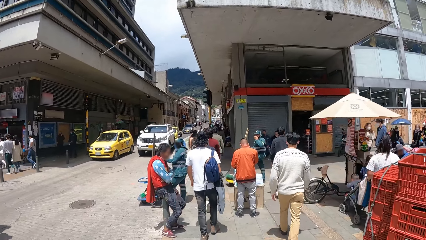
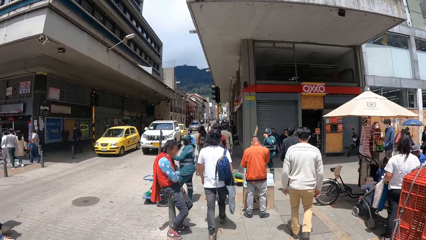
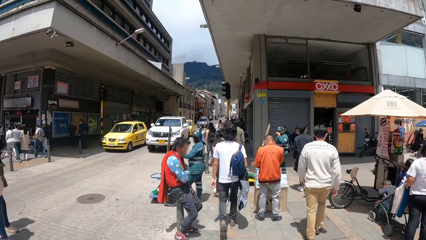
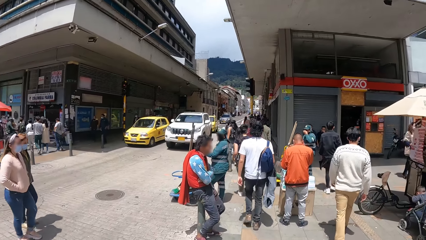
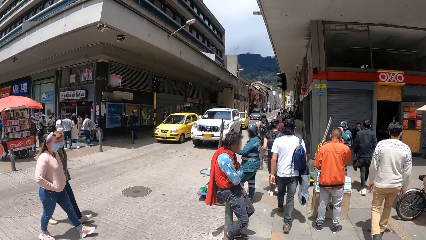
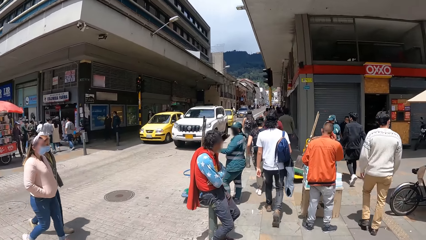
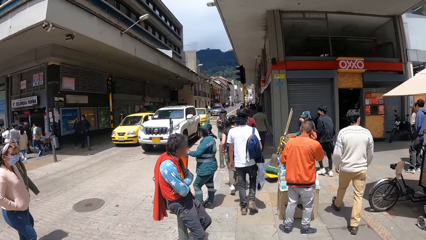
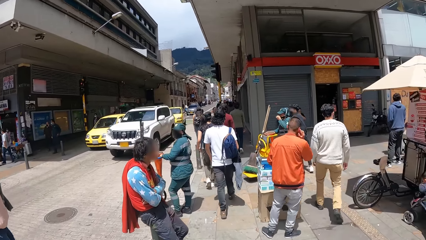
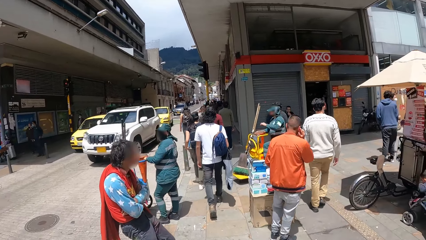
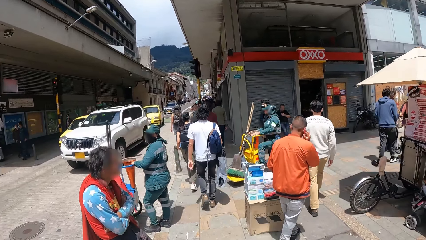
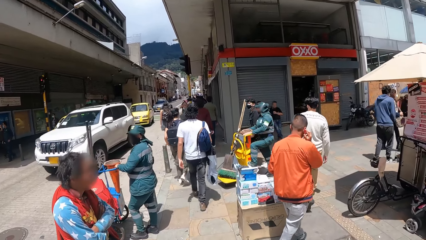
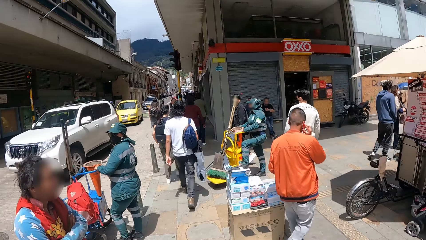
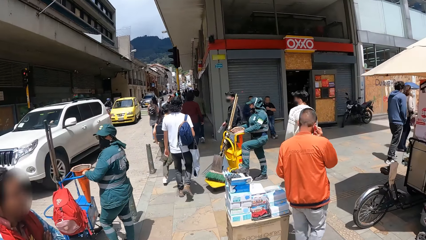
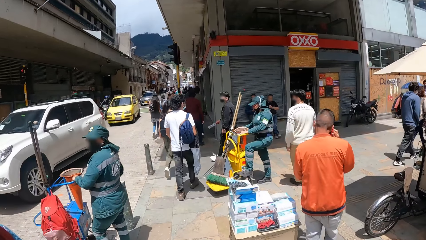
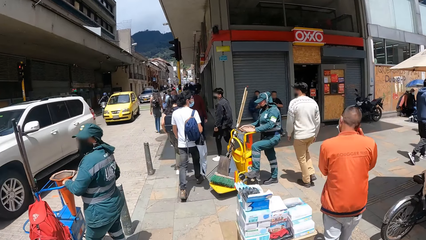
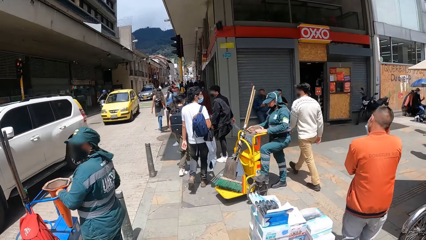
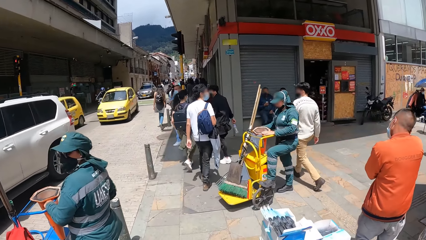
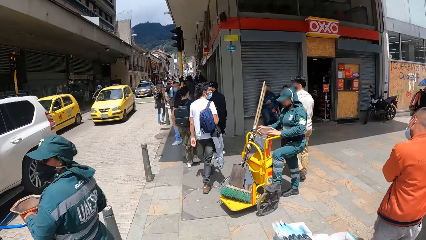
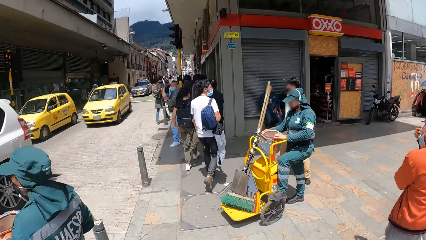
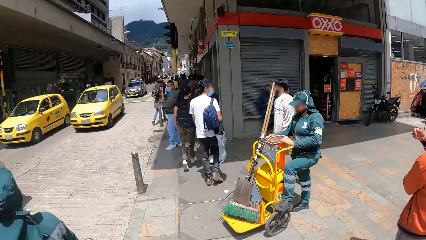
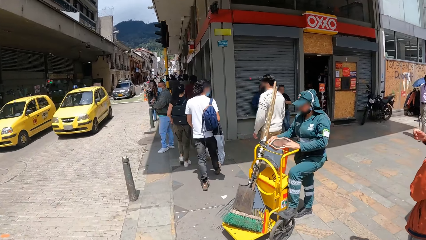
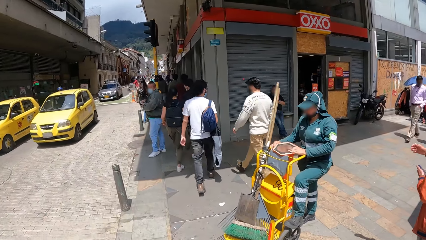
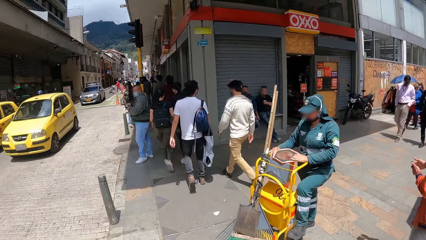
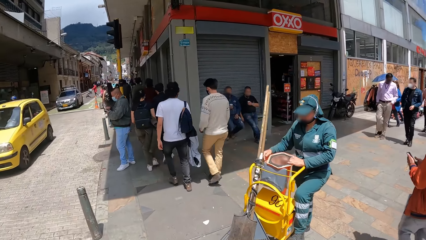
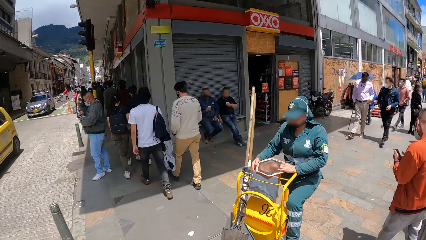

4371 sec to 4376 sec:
The camera wearer walks on a pavement road.

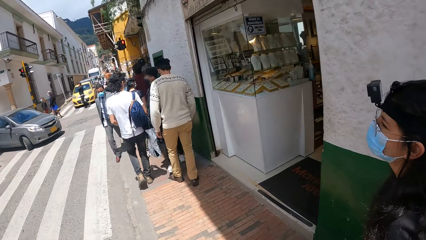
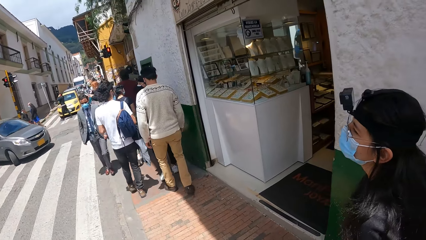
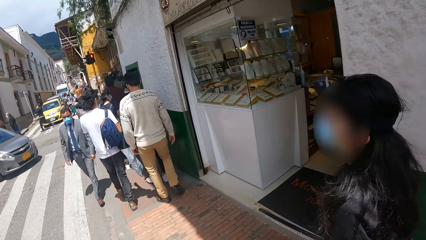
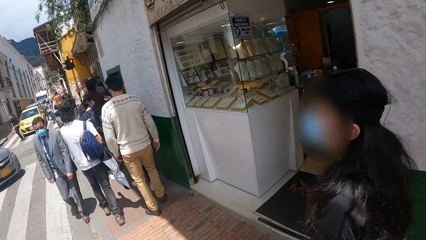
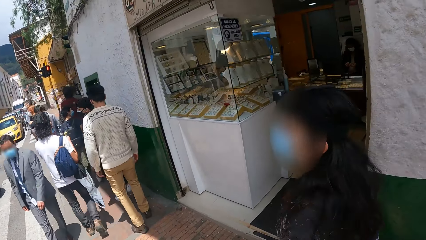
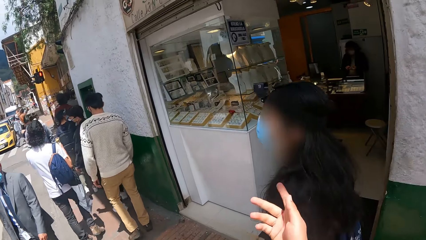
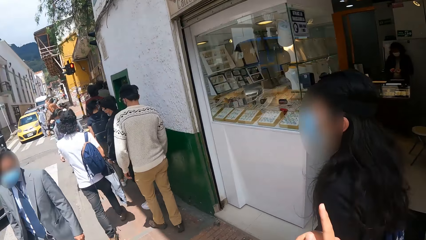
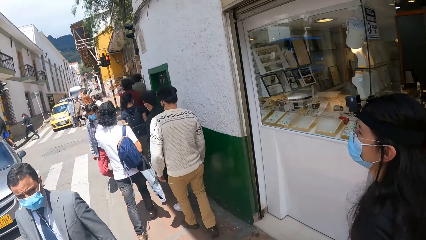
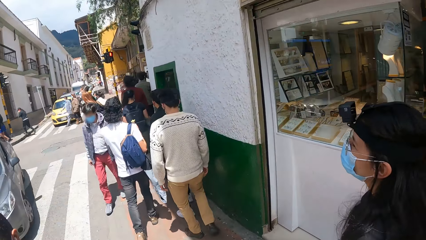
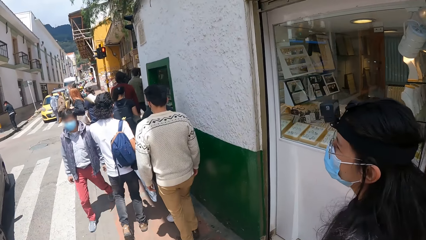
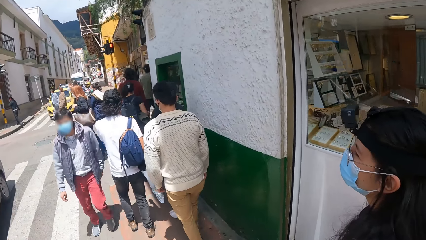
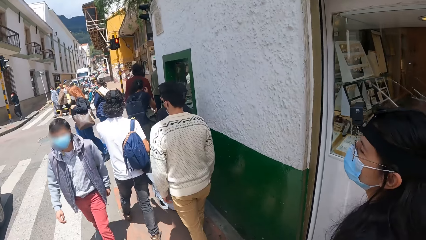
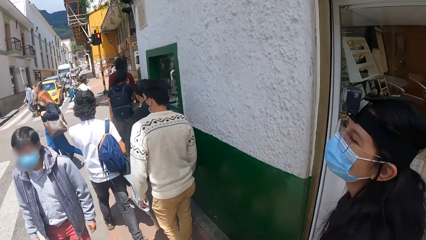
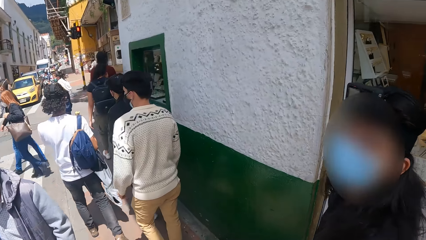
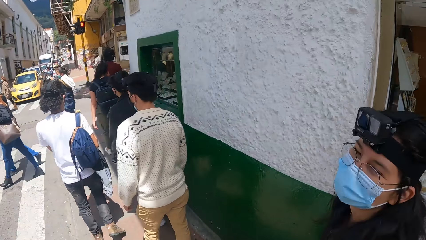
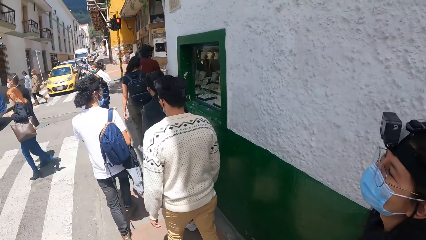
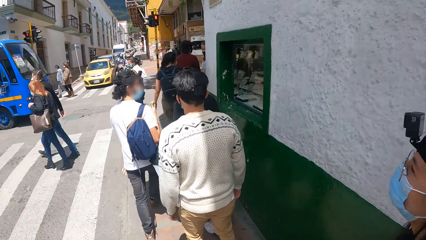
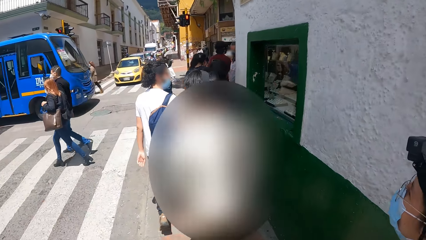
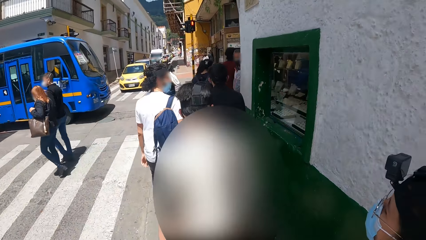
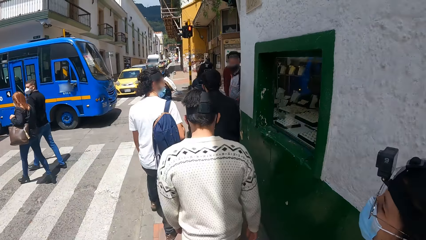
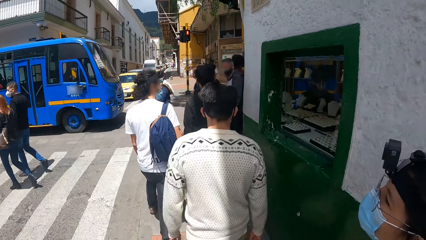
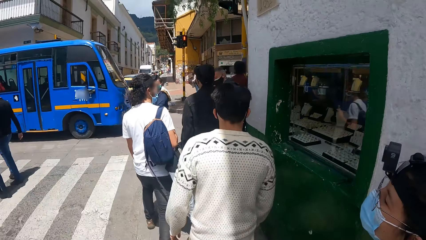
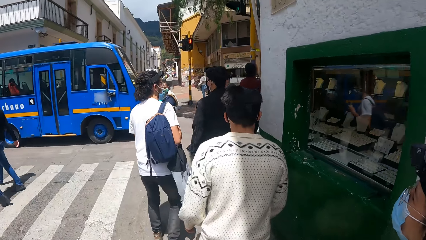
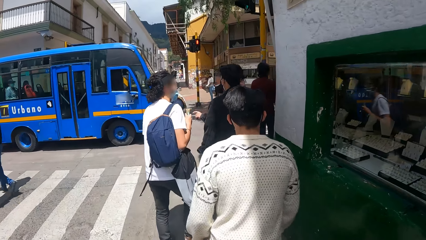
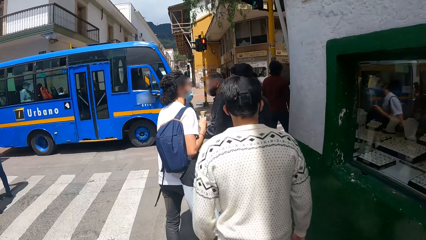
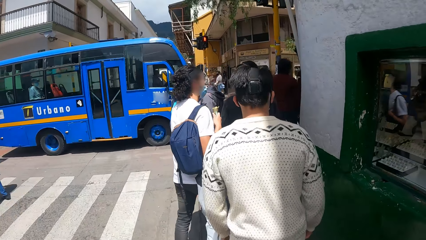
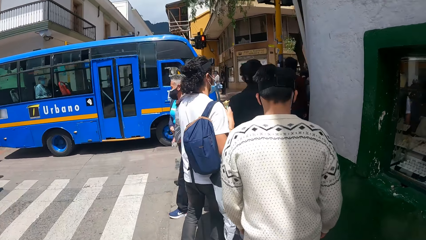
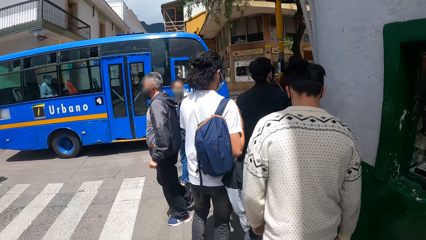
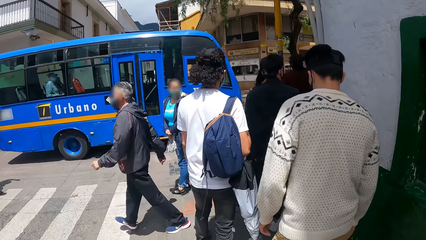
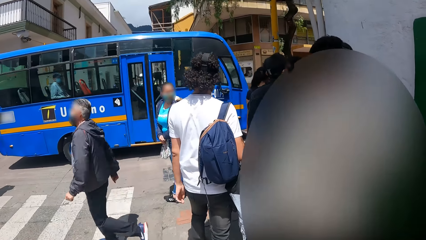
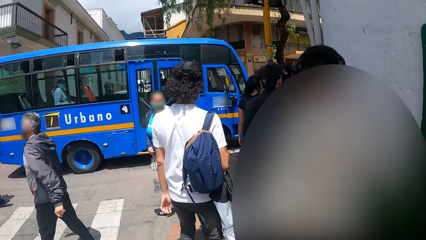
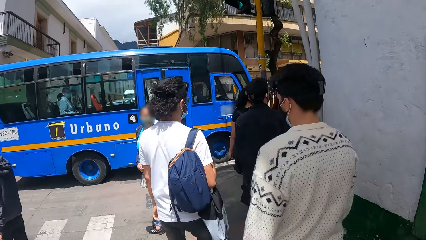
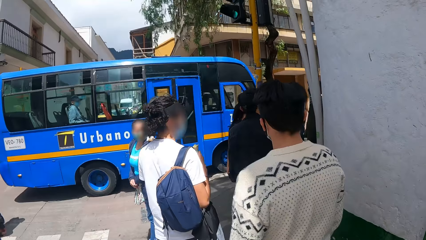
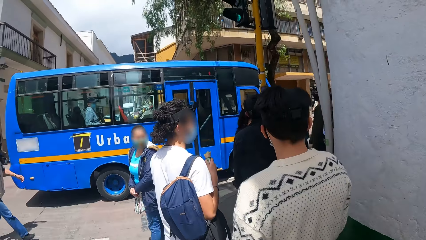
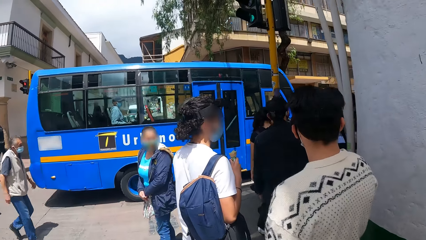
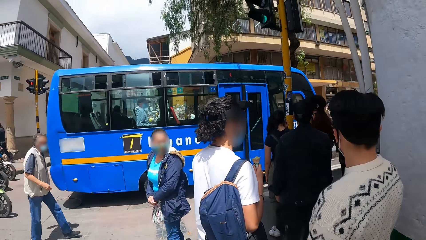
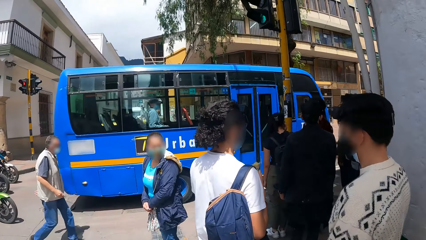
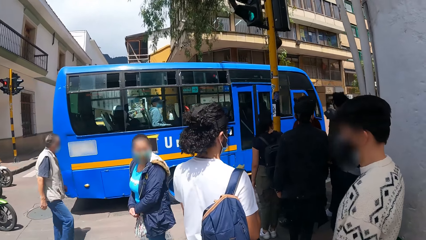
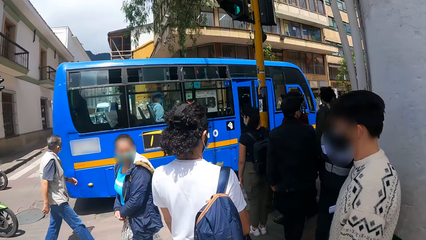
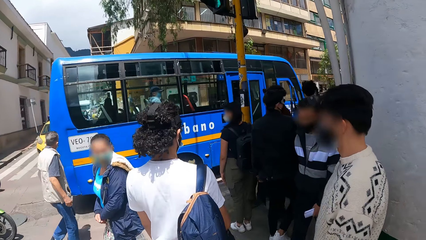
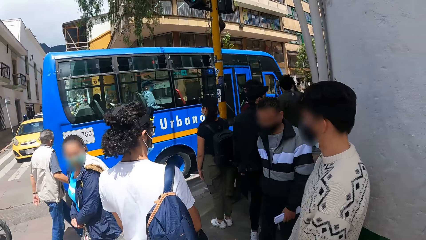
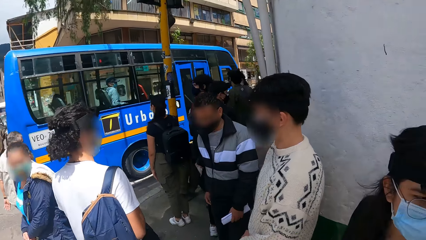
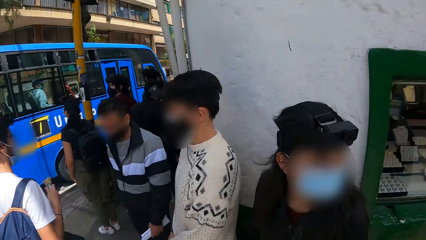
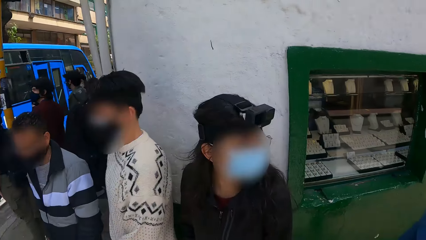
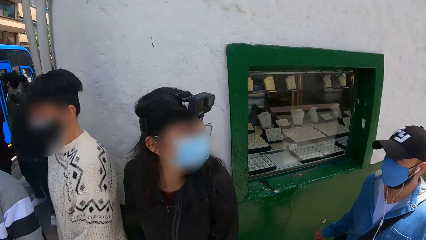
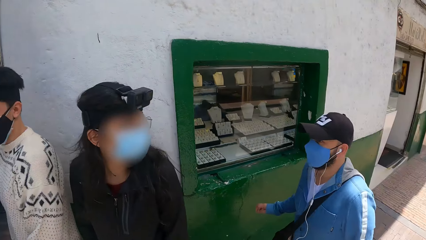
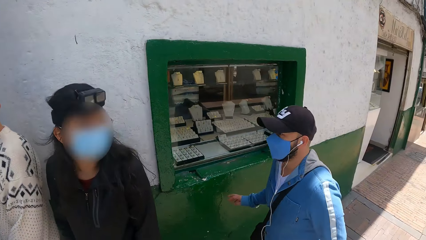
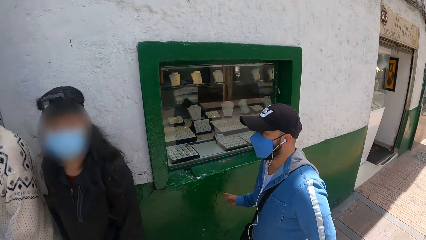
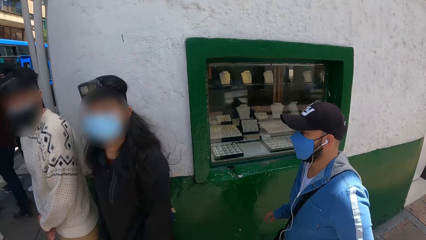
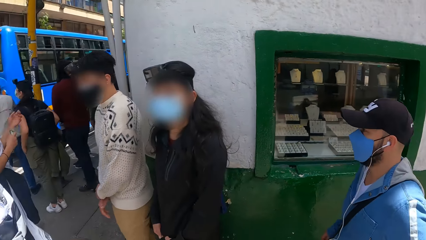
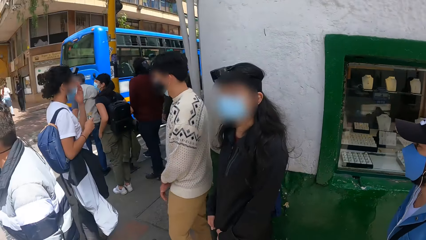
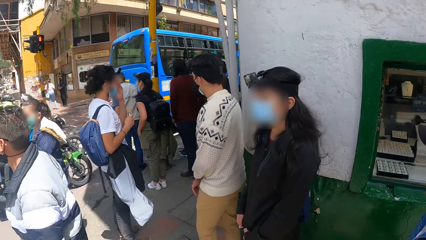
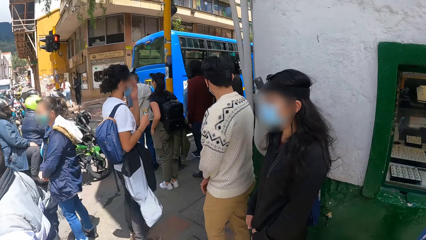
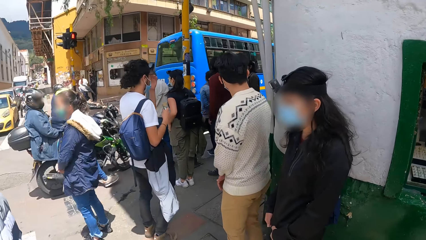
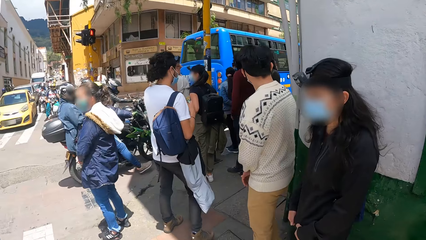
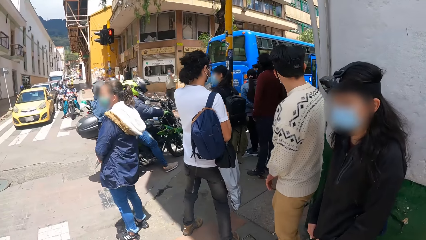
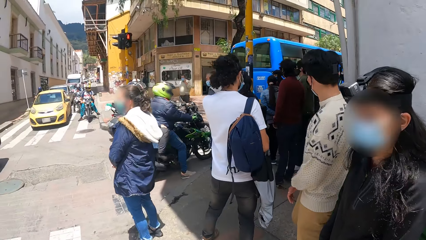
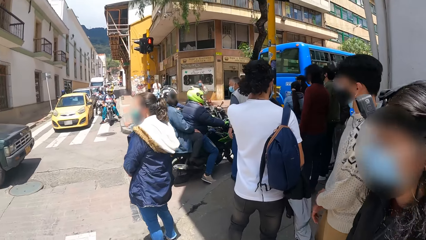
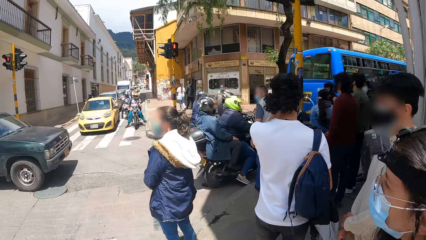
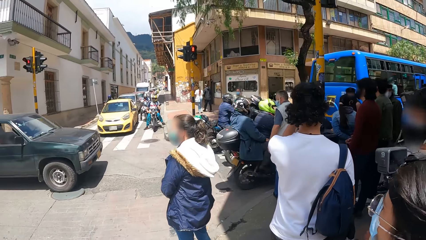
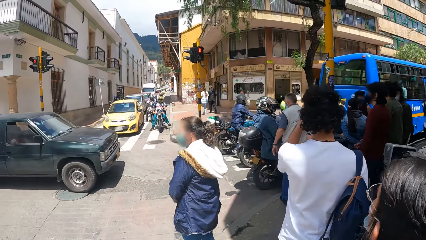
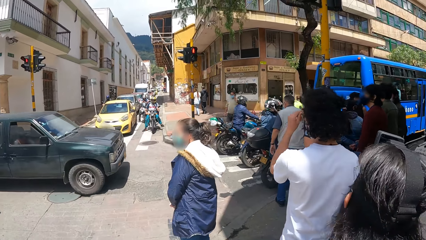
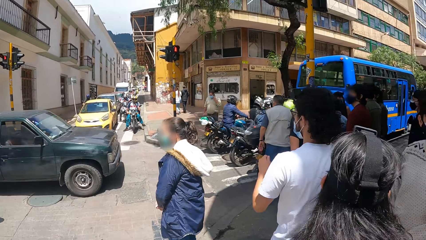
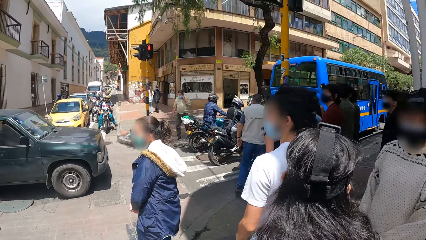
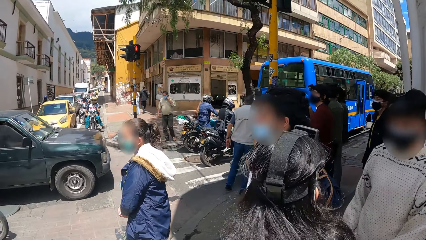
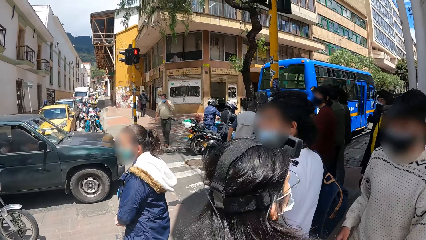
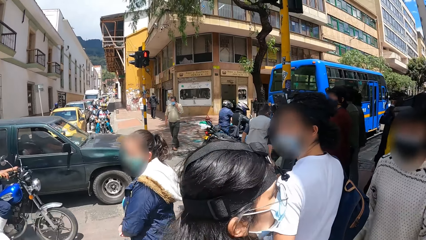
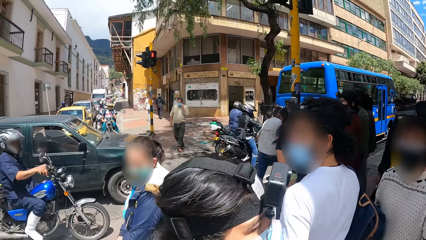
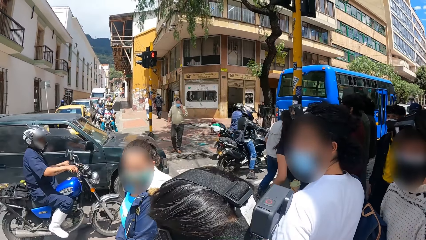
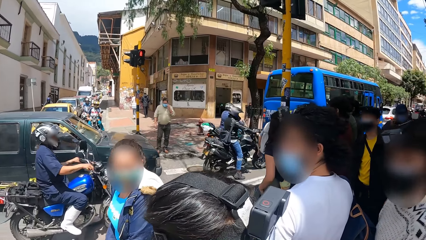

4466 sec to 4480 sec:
The camera wearer interacts with a lady. They stand.
